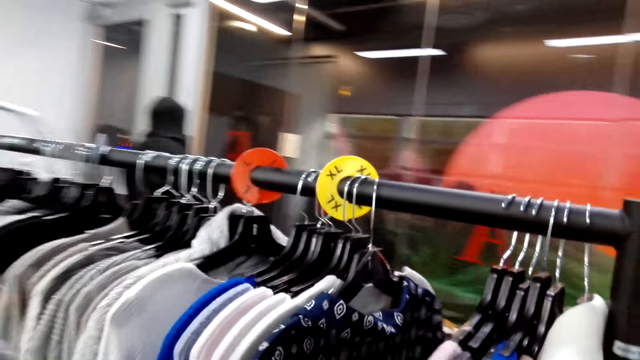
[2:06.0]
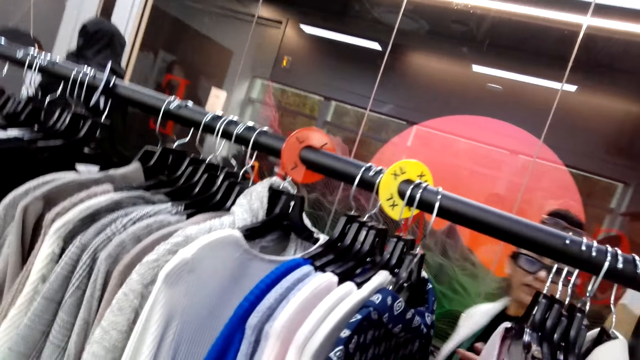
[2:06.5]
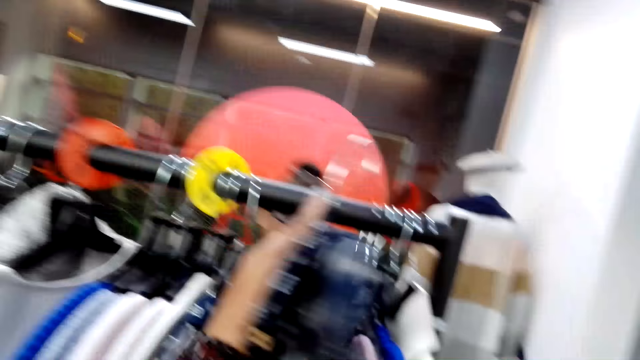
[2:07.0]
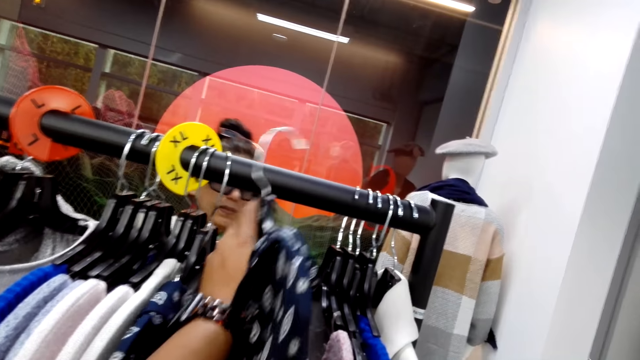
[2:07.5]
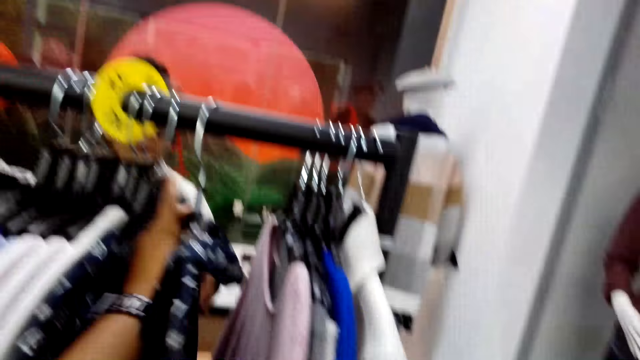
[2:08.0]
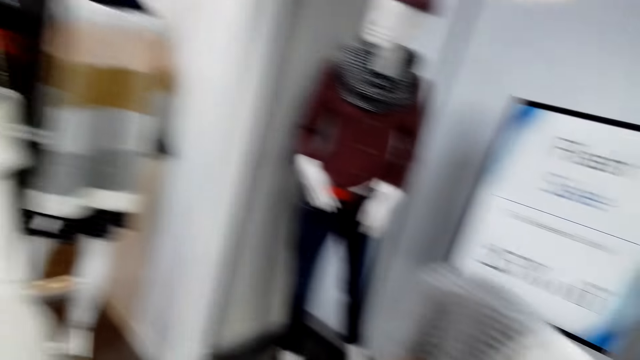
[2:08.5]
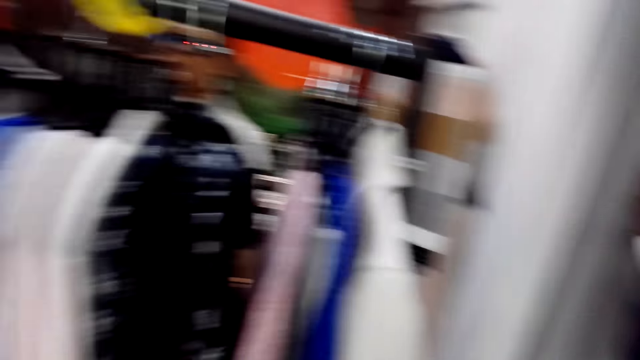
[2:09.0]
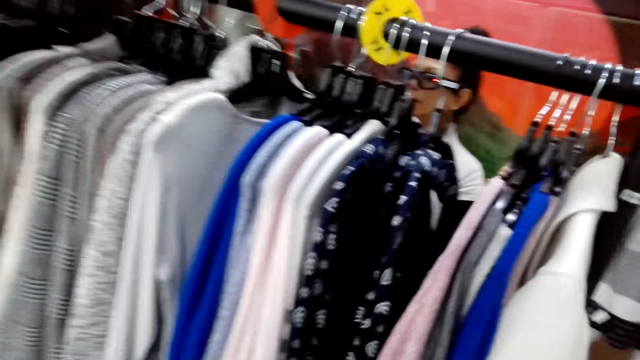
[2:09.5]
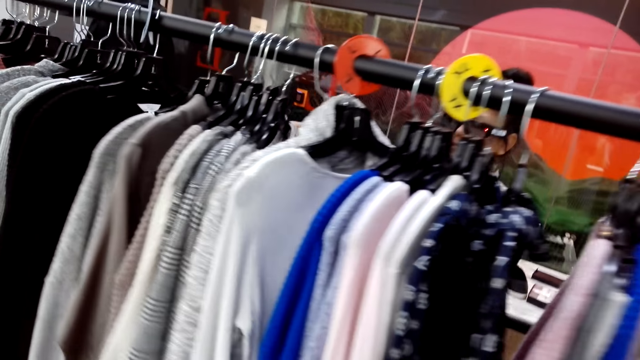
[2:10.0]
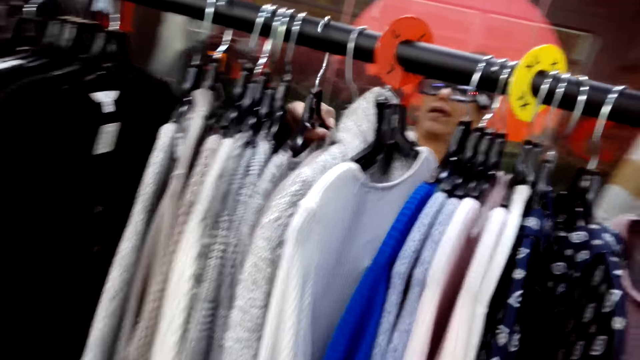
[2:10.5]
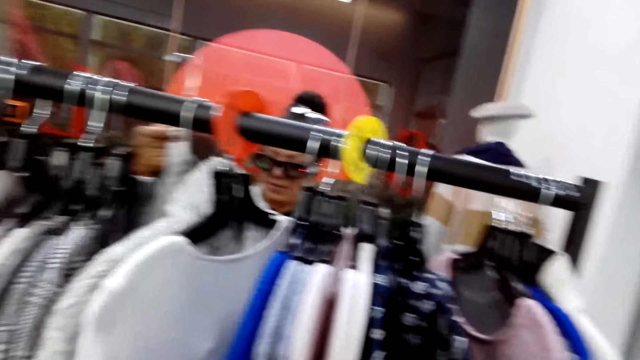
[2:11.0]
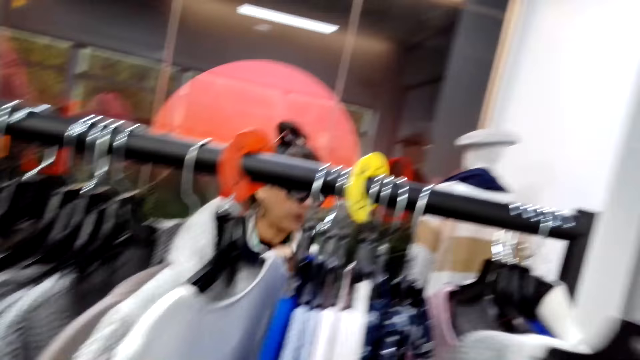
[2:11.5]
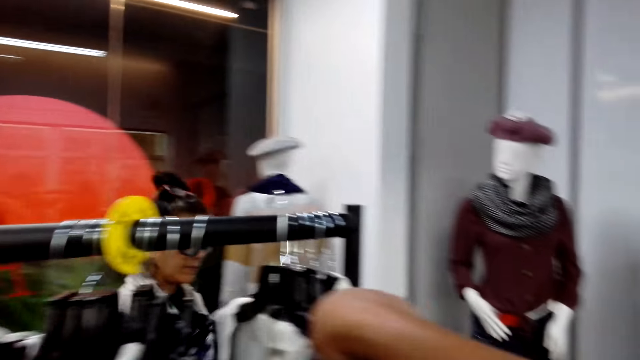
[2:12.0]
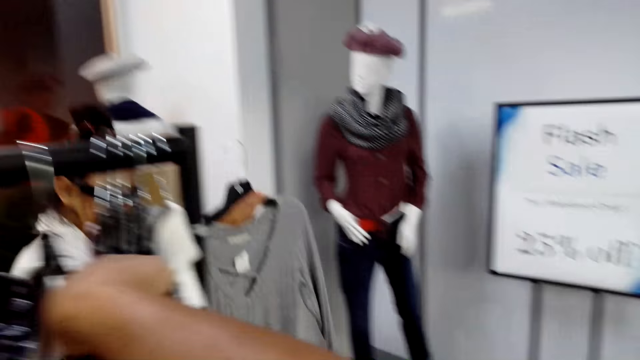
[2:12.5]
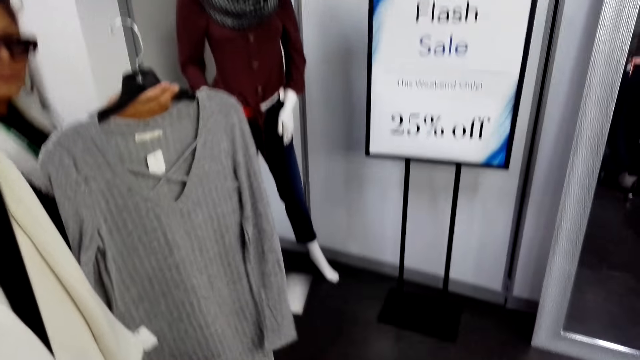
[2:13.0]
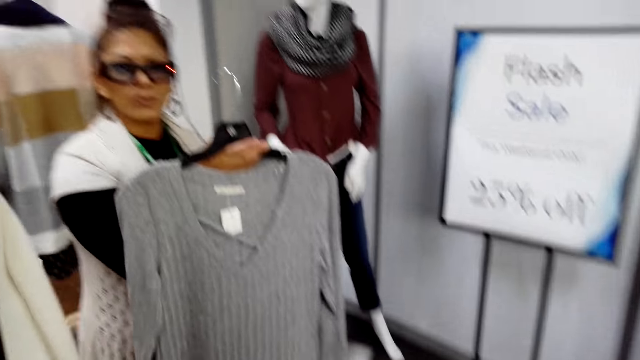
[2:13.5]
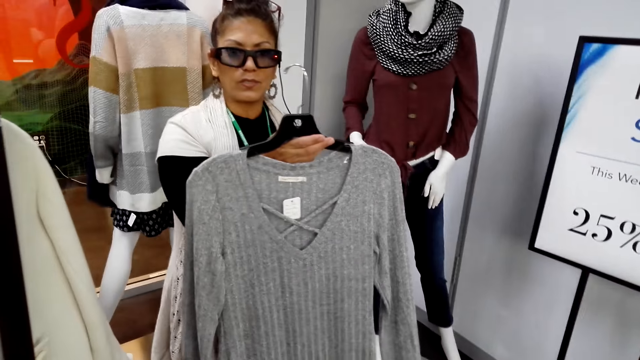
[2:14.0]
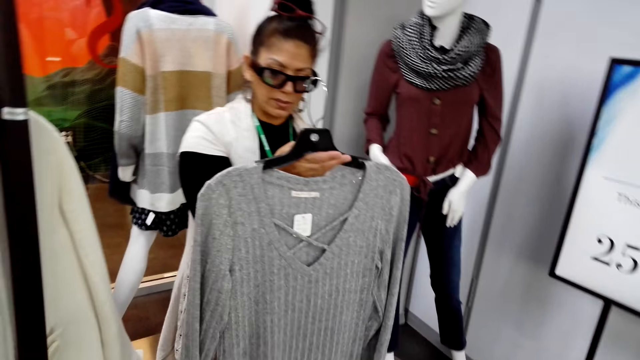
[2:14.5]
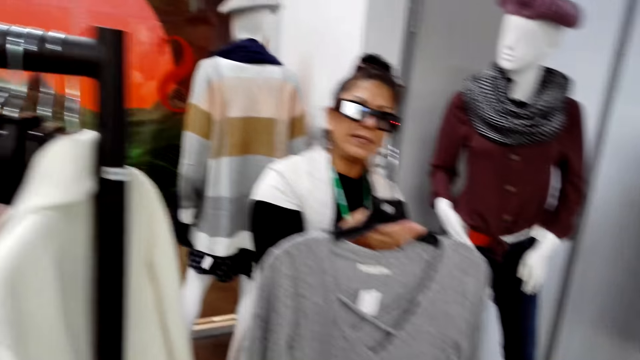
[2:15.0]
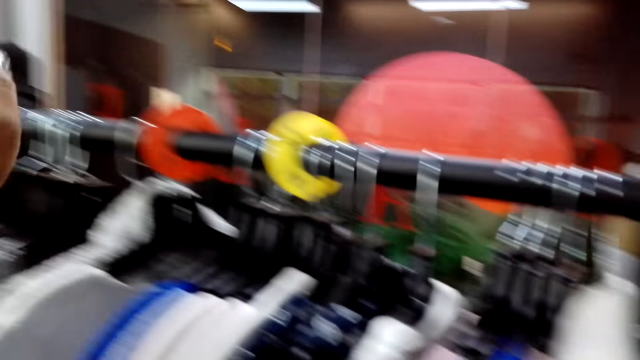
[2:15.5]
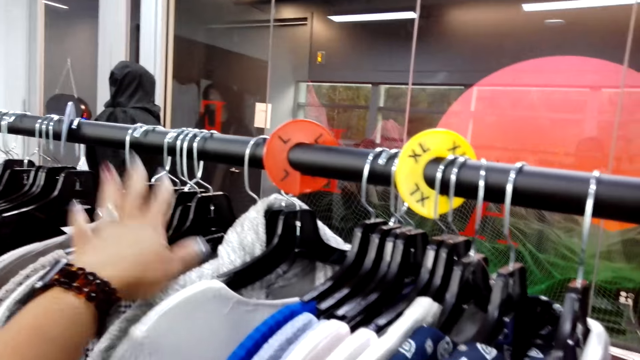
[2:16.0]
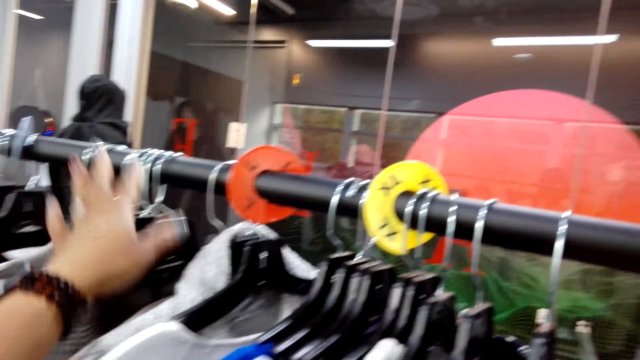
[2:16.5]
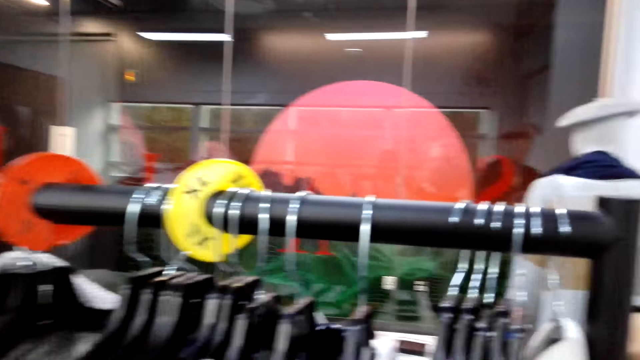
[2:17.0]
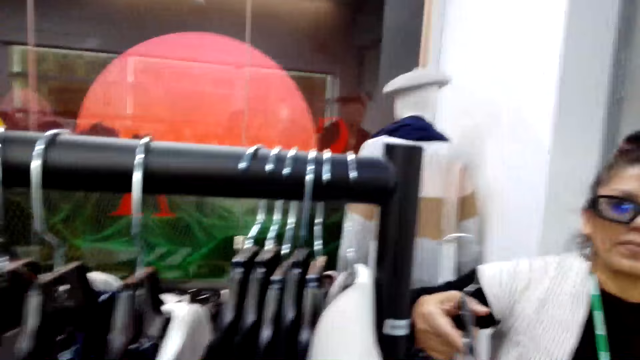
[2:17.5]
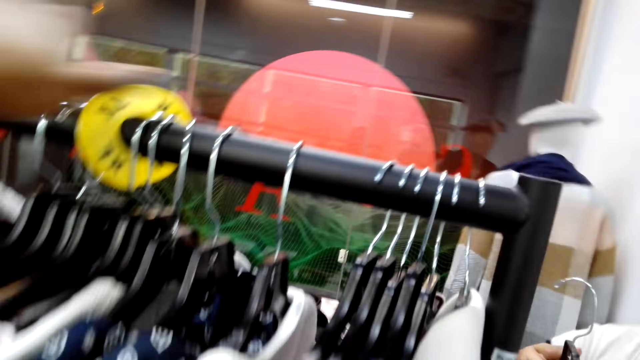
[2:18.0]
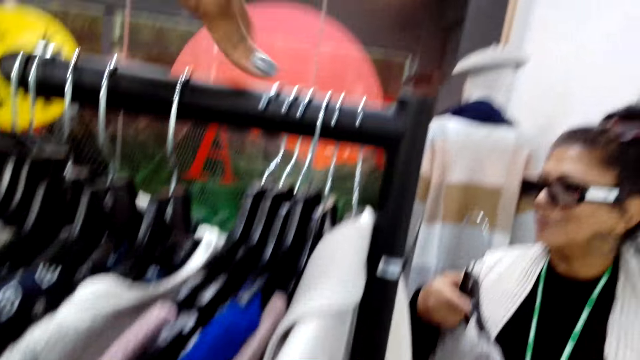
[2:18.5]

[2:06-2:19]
The camera wearer puts the dress back on the display rack. They turn to the side. A woman picks up a hanger on the rod. The camera wearer puts the cardigan back on the display rack. The woman walks around, holds a cloth on the hanger, and shows the cardigan to the camera wearer. The camera wearer turns to the side. They touch clothes on the display rack.

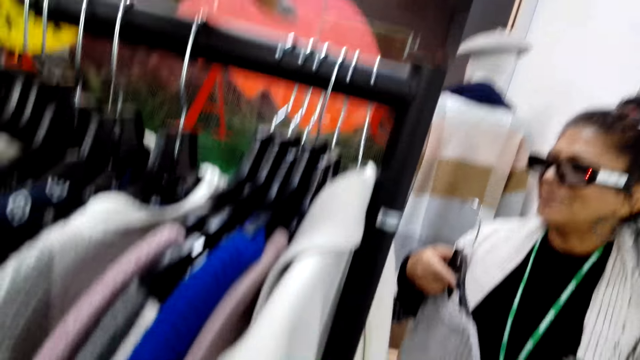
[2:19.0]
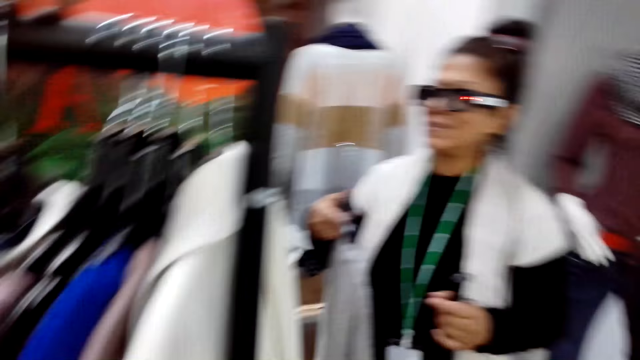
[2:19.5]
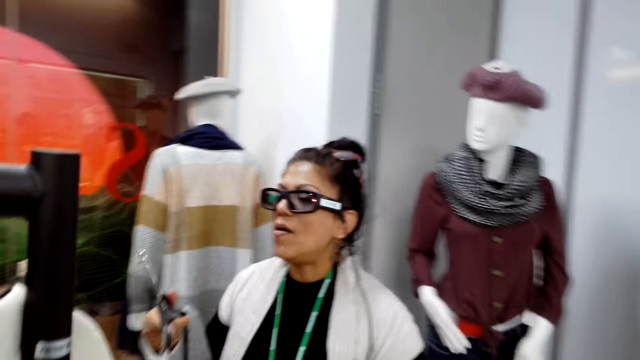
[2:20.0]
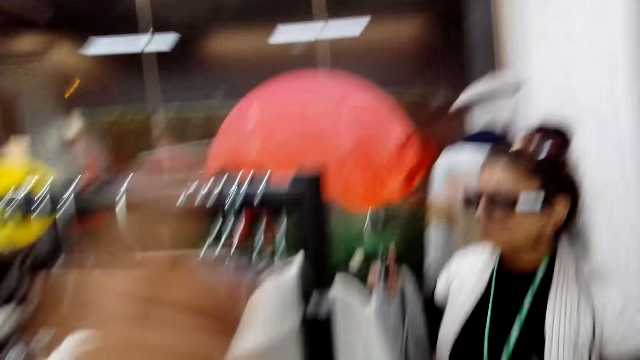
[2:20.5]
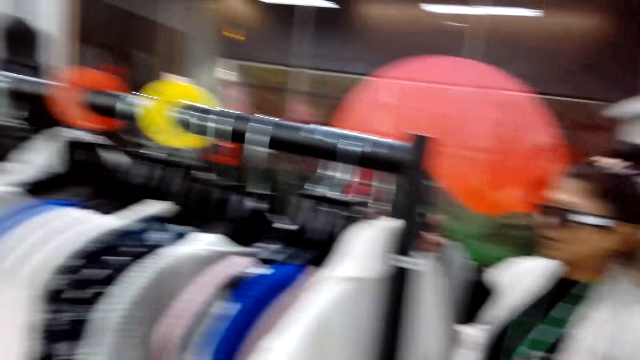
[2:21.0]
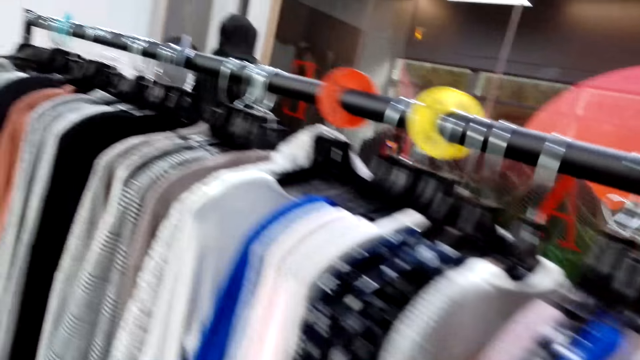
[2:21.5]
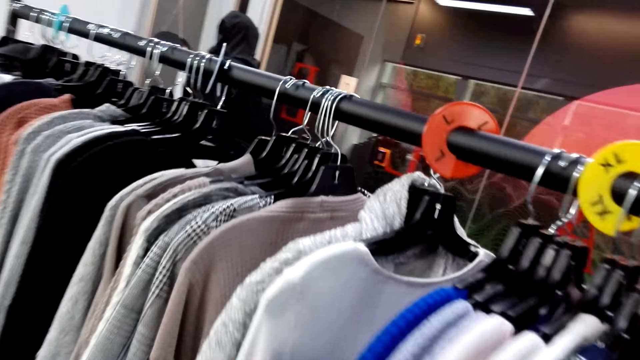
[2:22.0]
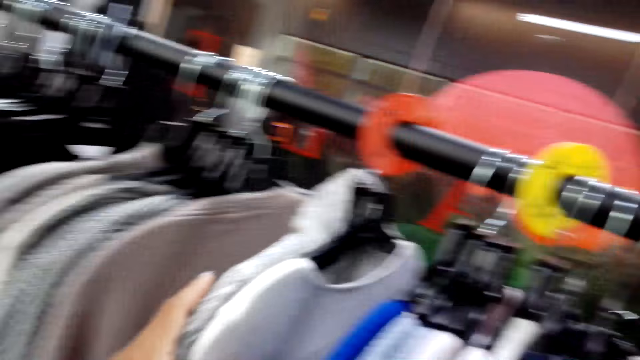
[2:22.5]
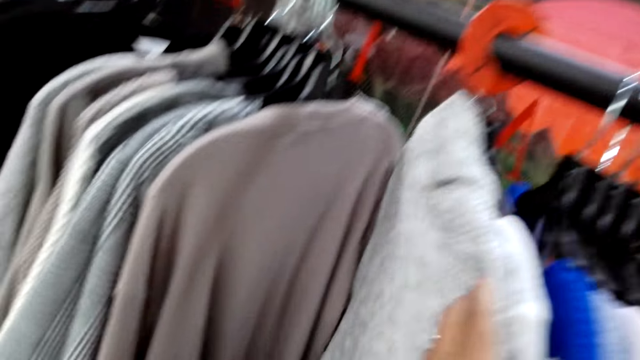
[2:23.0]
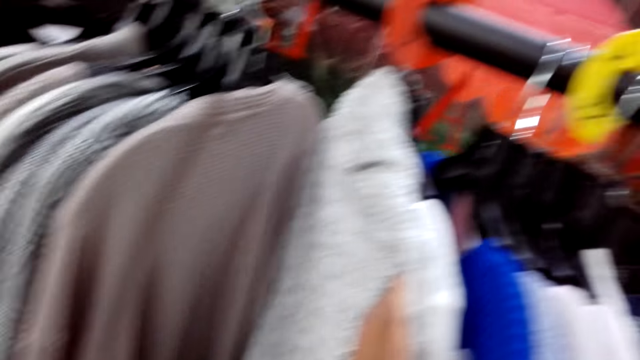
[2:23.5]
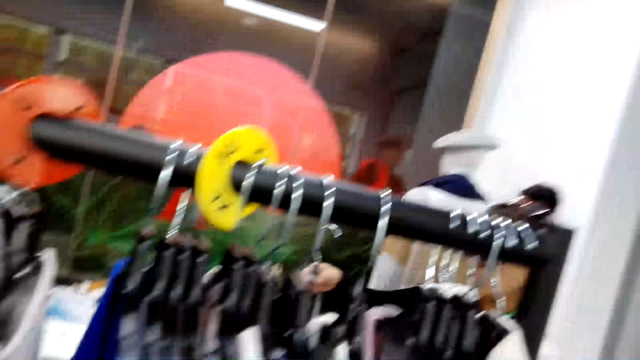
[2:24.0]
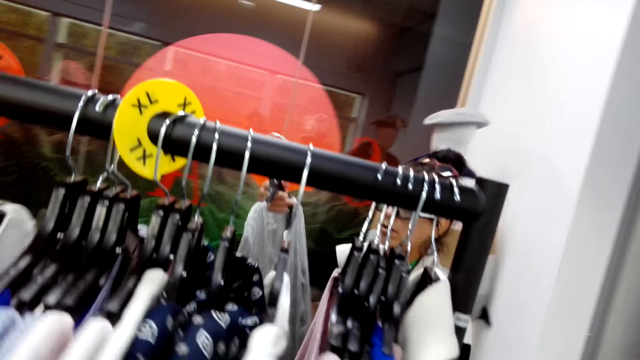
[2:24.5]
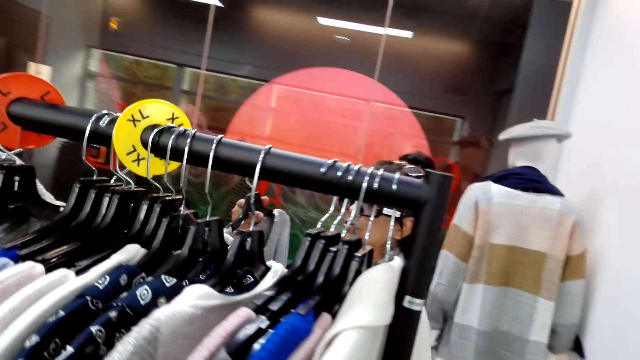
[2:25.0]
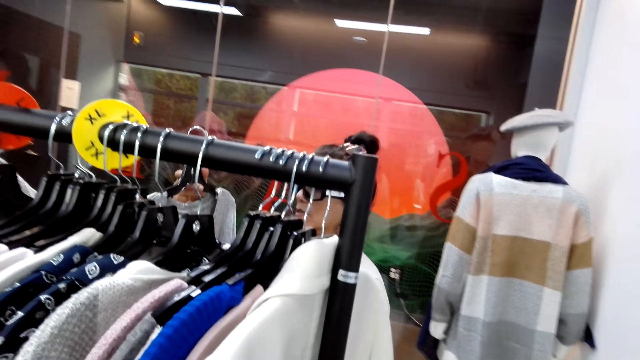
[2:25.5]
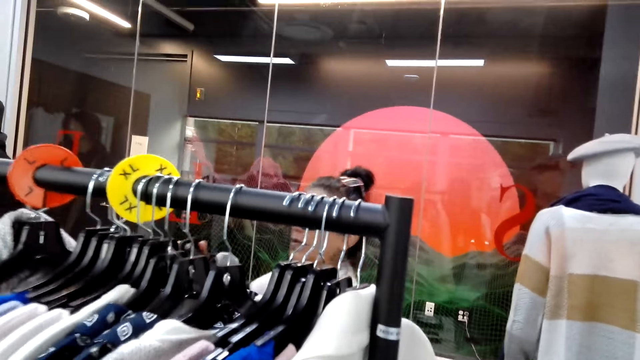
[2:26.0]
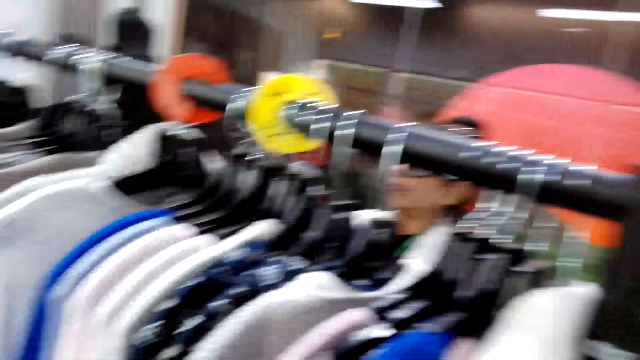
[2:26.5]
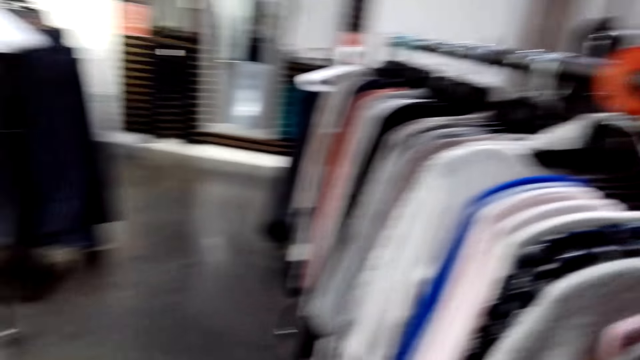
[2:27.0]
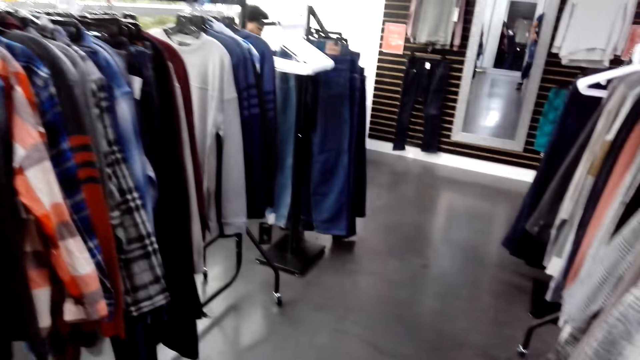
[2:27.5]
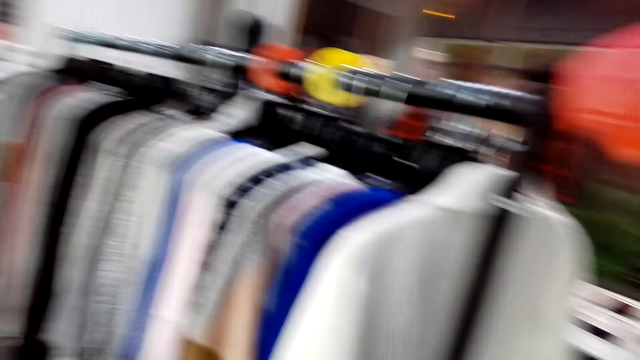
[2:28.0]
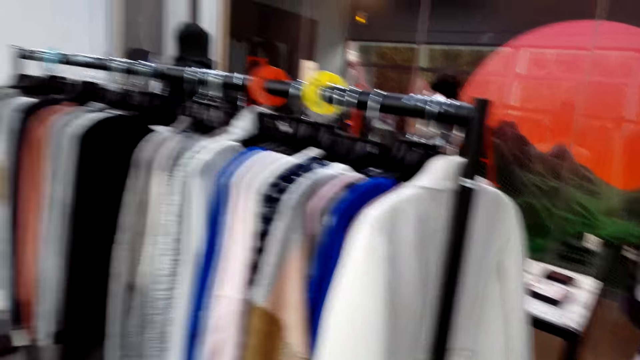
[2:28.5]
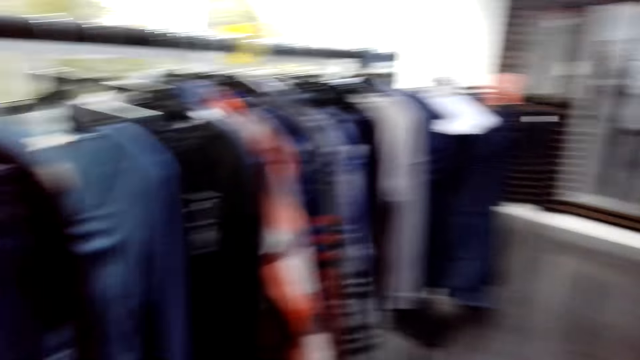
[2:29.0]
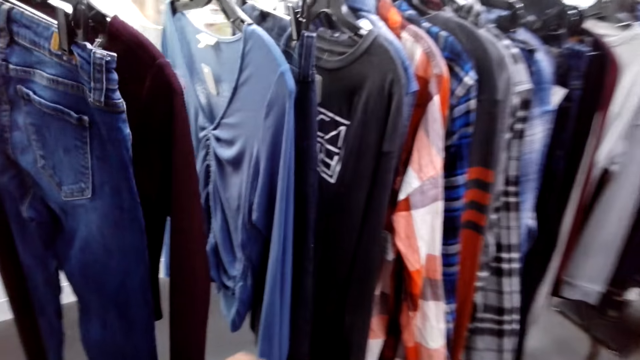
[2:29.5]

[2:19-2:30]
A man holds a cloth on the hanger. The camera wearer walks around. They check clothes on a display rack. They hold the cloth on the hanger. They turn to the side. They look around.
